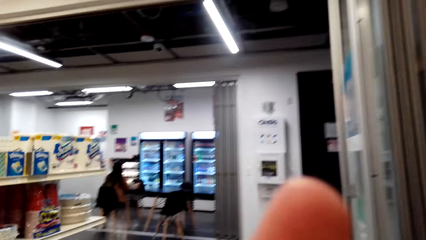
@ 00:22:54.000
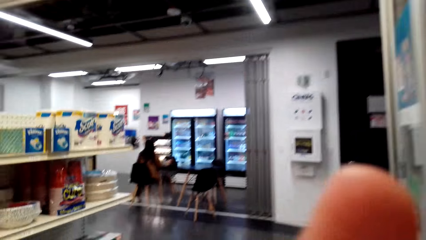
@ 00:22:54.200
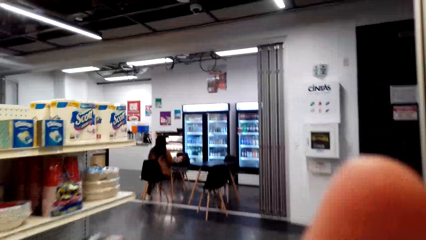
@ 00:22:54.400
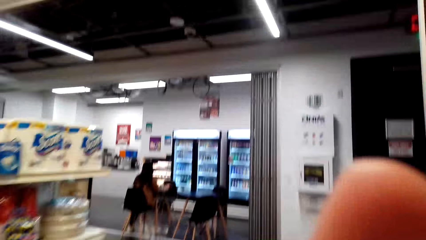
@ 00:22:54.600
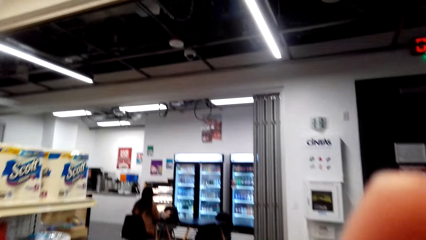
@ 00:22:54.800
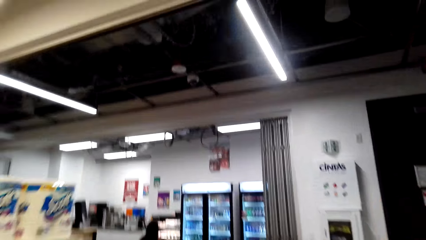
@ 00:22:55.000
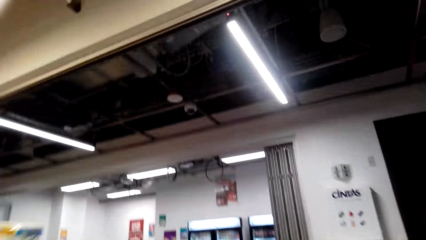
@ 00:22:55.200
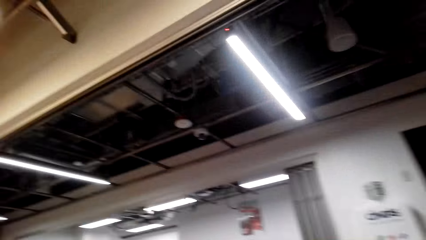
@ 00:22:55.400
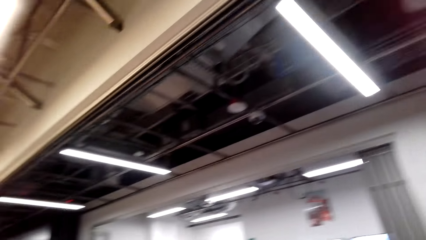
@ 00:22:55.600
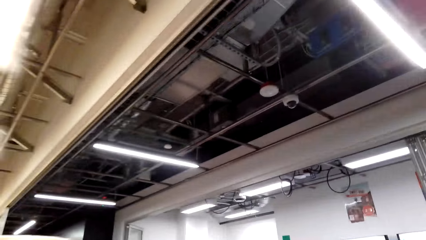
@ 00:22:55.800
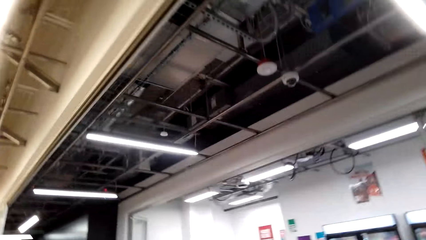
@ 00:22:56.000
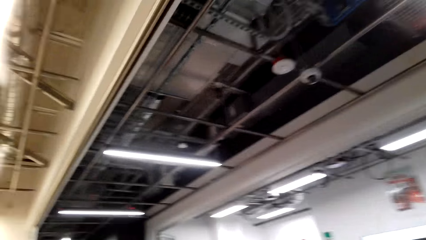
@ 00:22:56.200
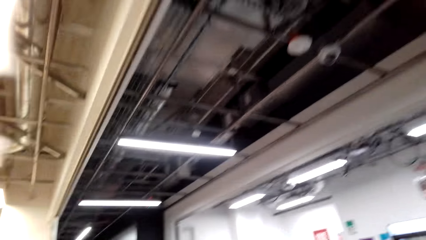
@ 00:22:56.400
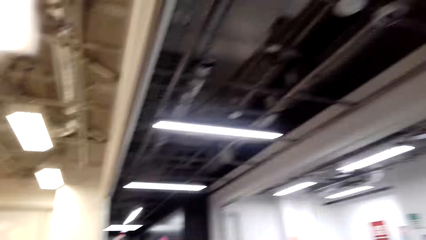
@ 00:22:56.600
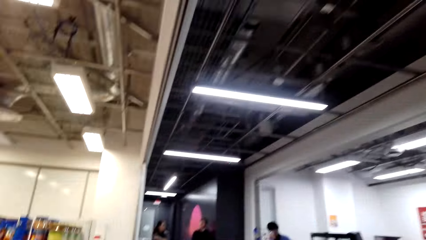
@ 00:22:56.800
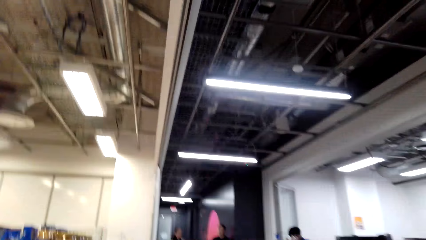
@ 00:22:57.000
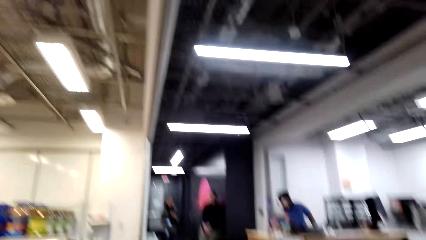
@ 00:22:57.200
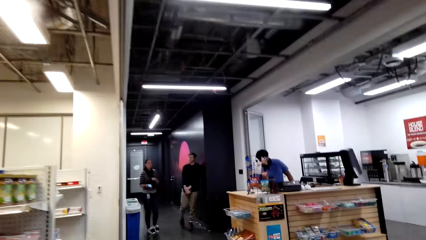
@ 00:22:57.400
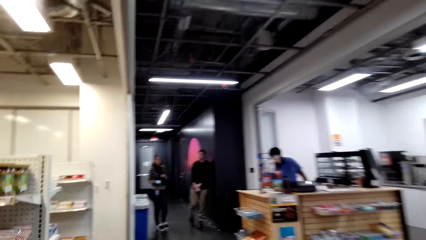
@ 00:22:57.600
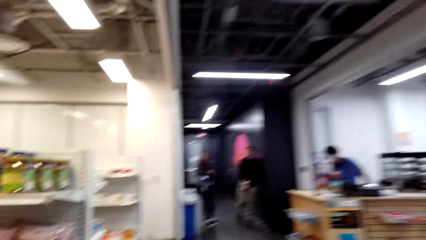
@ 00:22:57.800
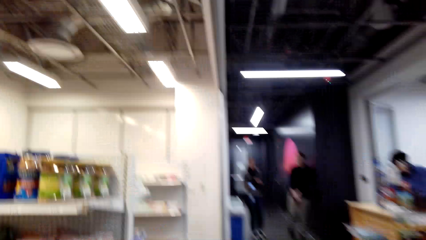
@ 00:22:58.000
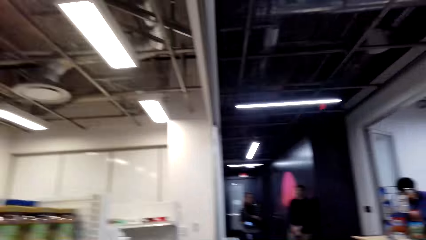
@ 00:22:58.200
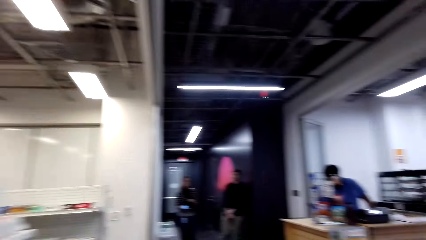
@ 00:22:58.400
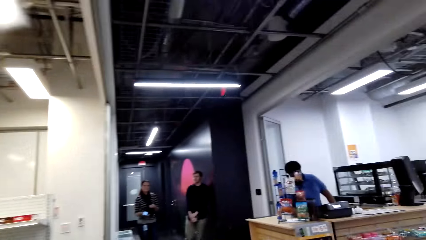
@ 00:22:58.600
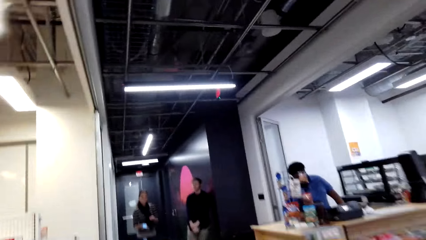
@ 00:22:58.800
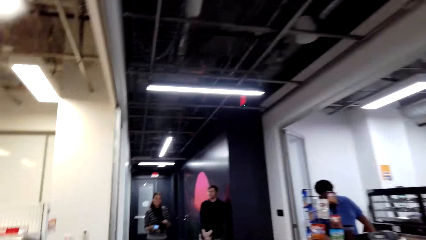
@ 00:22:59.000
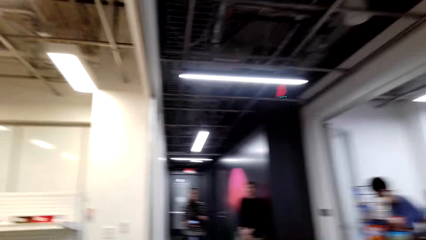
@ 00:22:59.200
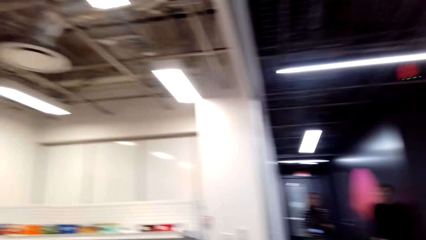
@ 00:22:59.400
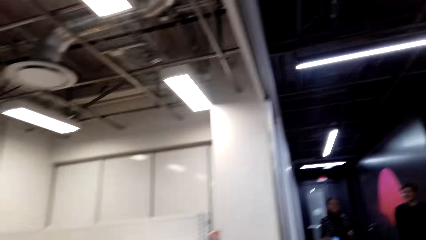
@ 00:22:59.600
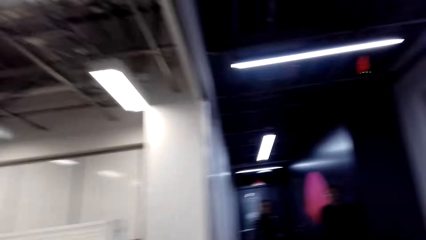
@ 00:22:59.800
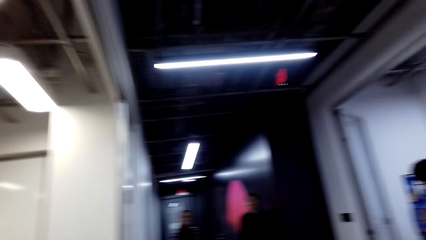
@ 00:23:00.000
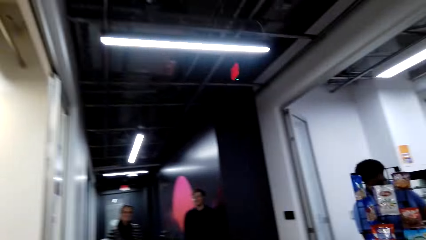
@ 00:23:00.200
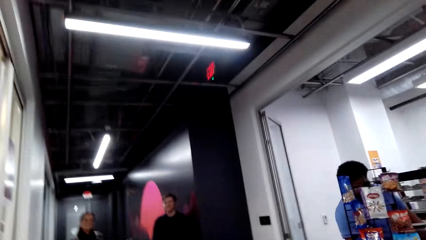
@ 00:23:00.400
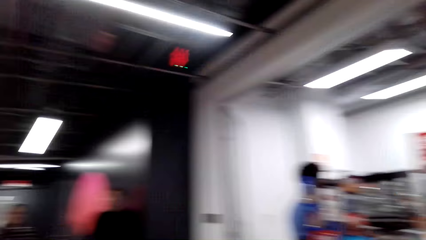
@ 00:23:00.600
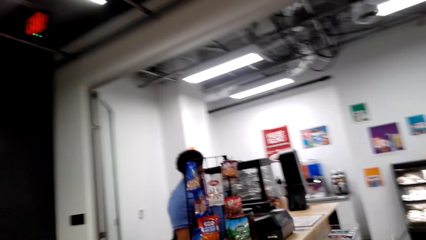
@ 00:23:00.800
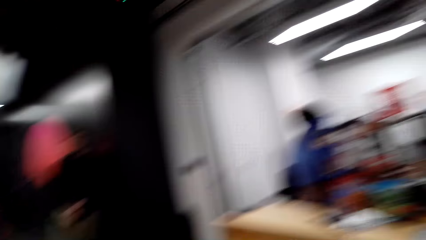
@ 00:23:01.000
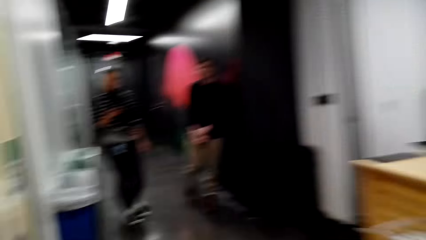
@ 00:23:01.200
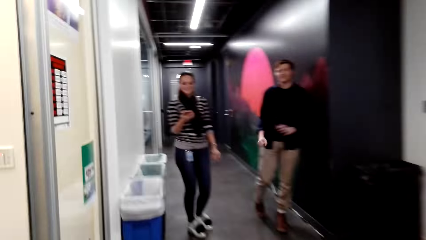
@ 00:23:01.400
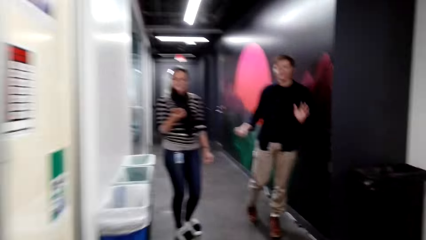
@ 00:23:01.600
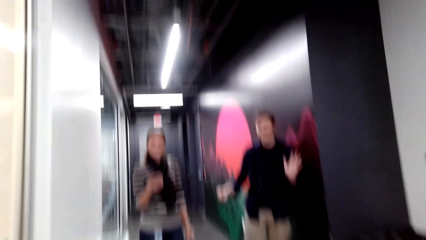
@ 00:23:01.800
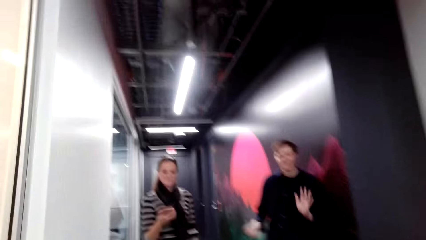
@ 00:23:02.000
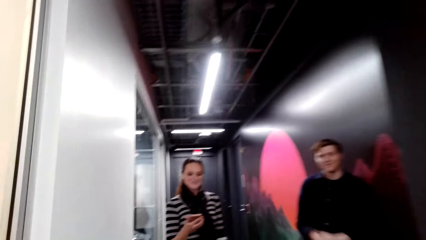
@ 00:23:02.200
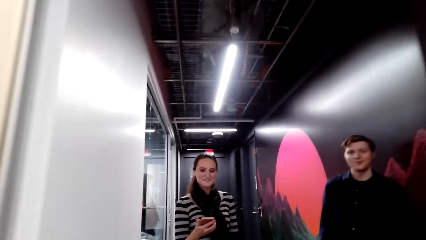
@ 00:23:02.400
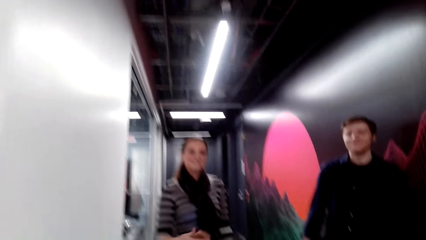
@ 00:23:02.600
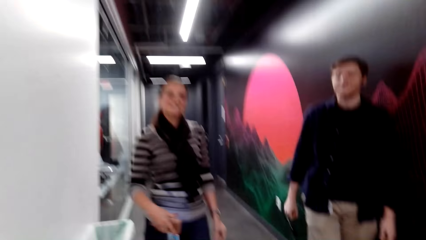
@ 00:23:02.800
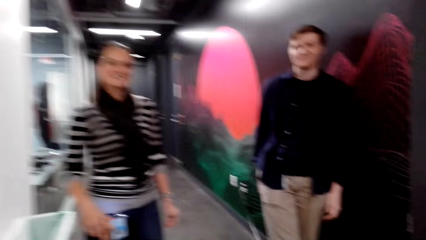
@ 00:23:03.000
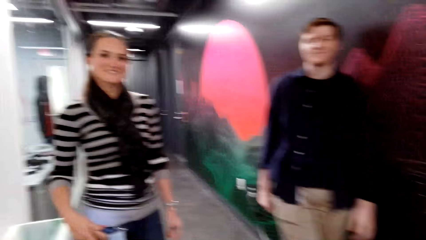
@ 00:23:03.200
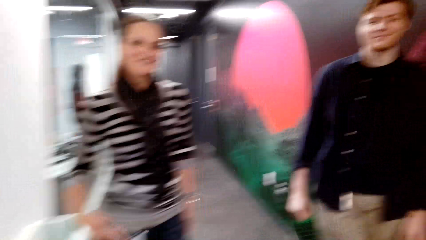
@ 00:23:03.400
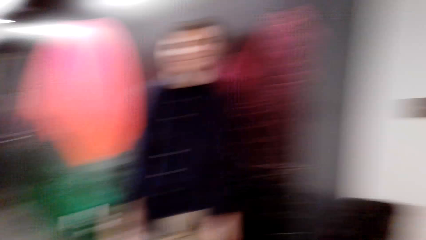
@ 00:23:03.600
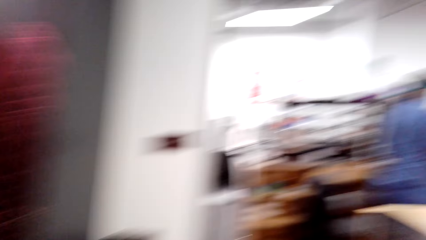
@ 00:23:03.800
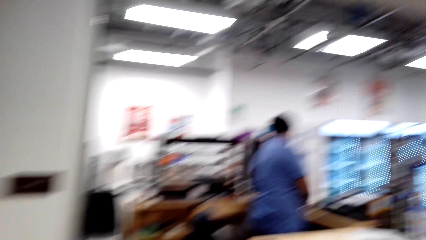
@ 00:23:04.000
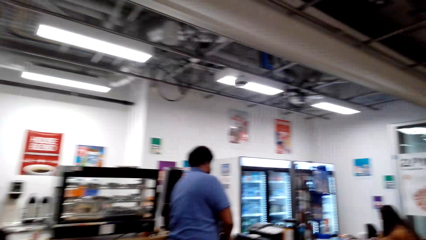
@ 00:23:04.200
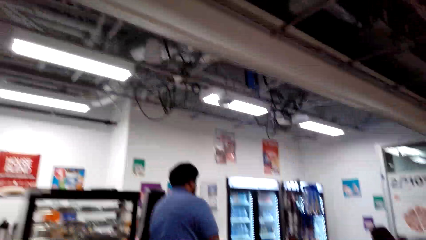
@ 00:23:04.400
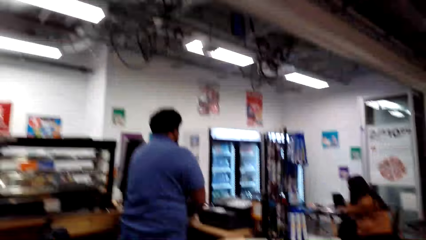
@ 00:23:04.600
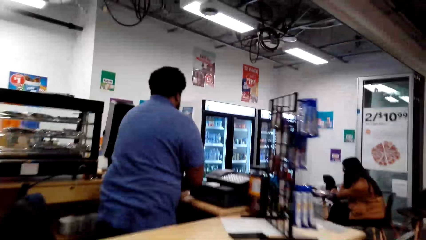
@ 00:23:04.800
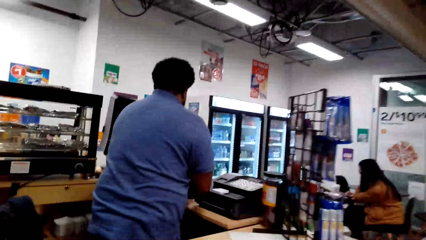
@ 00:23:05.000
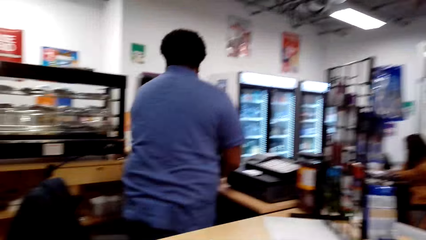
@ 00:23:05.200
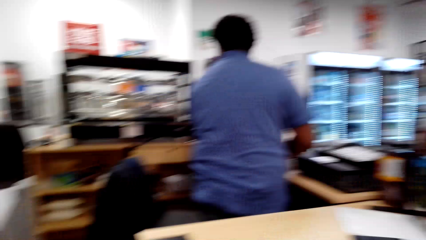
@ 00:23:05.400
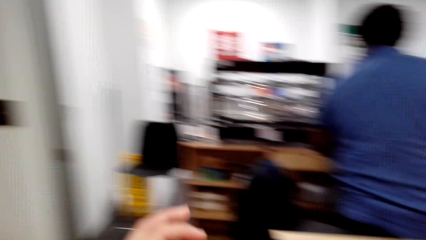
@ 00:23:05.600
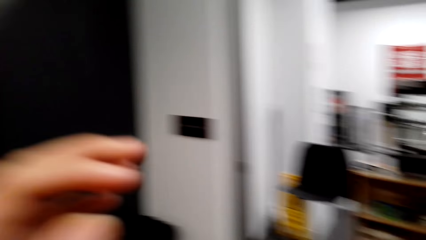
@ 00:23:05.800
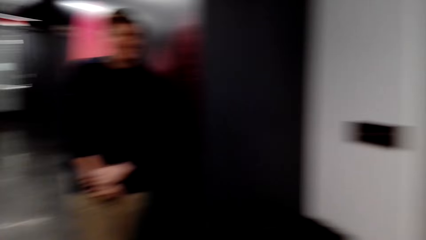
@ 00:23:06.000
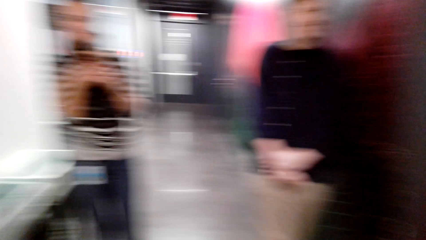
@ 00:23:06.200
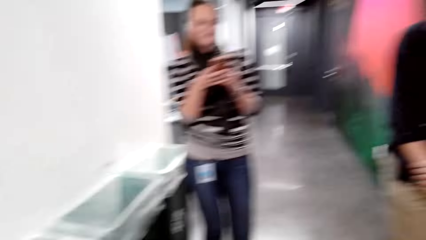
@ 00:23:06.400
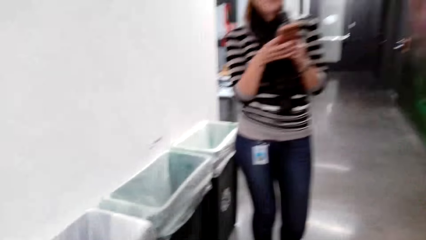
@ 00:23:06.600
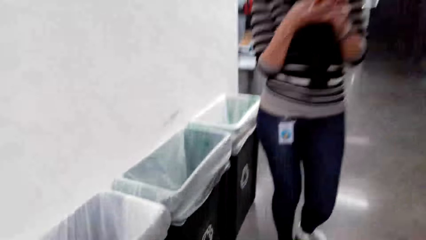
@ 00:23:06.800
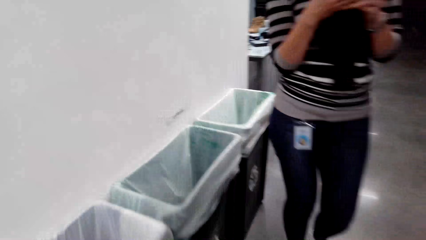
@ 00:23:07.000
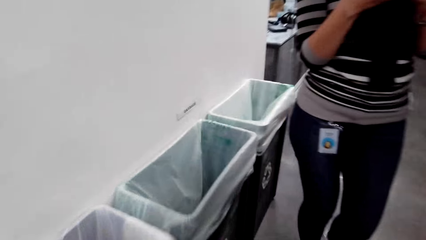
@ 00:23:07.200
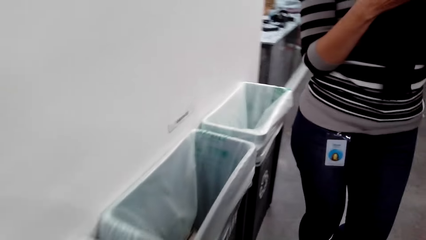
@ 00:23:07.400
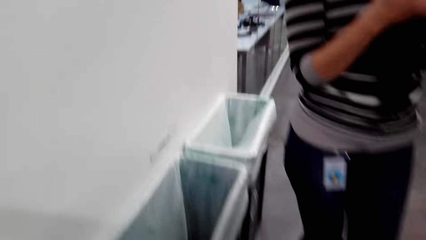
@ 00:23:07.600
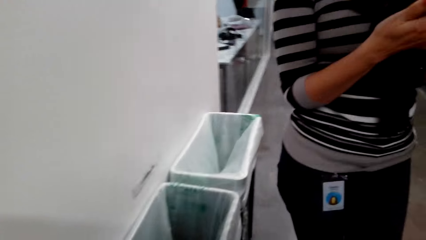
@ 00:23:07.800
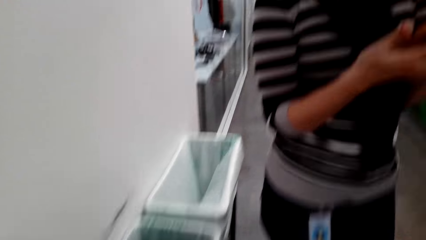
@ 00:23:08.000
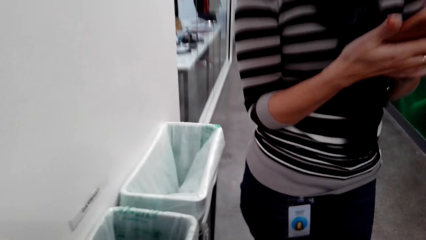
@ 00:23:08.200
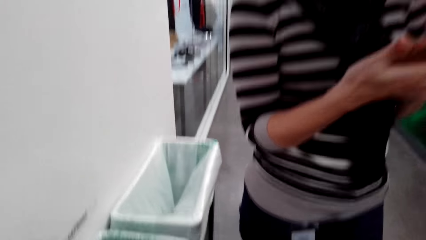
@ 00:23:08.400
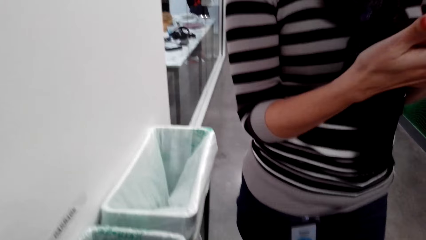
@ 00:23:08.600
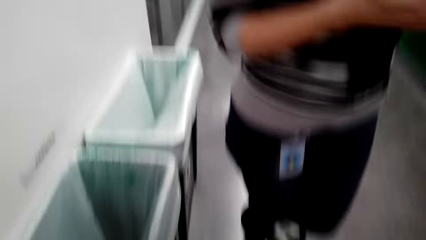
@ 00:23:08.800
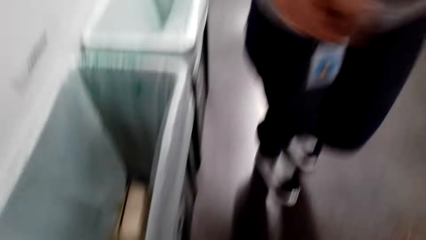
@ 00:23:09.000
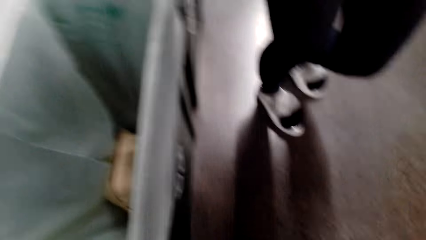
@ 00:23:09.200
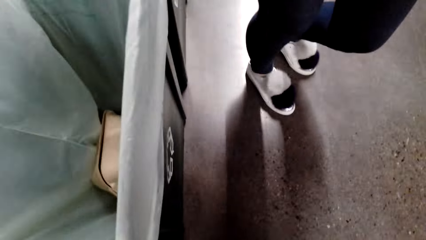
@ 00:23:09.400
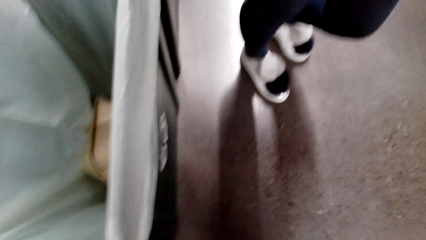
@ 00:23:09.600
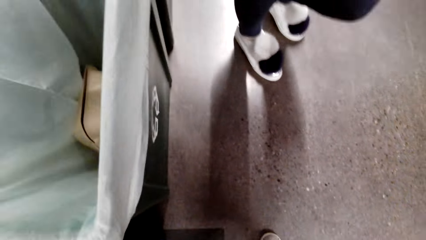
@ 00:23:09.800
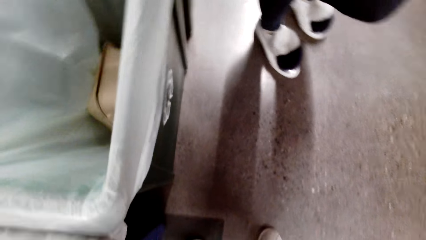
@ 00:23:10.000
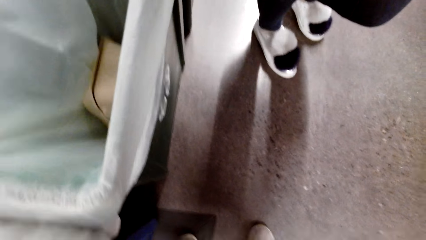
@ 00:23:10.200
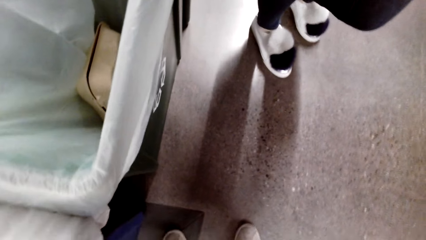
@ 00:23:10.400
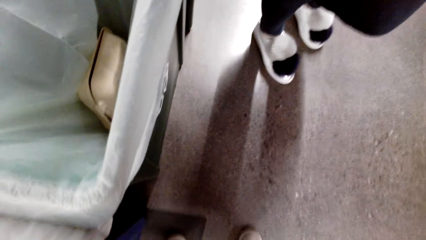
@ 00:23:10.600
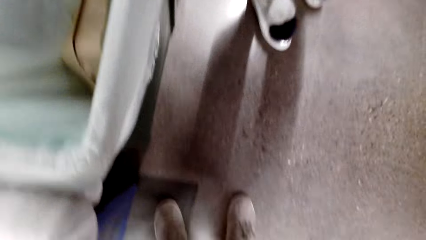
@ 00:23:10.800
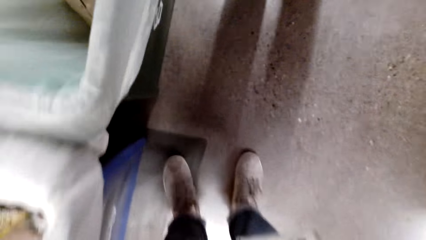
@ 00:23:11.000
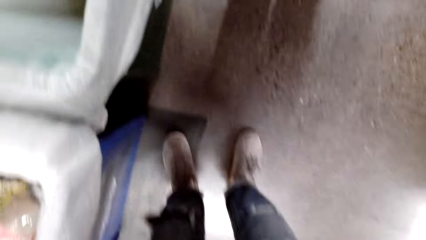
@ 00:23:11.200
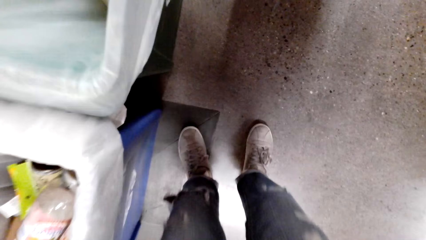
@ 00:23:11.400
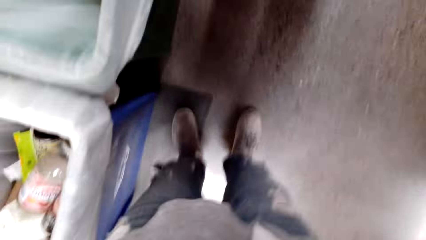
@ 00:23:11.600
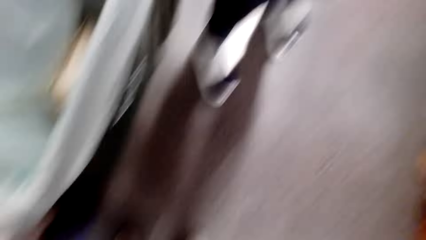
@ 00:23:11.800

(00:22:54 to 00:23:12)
The camera wearer adjusts a camera. They walk around a supermarket. They look around the supermarket. They walk around the supermarket. A man waves at the camera wearer. Another man interacts with the camera wearer. A lady interacts with the camera wearer. The camera wearer looks around the supermarket. They walk around the supermarket. Another lady operates a mobile phone. The camera wearer looks around the supermarket.
